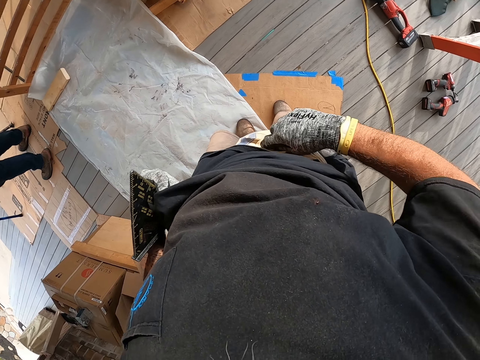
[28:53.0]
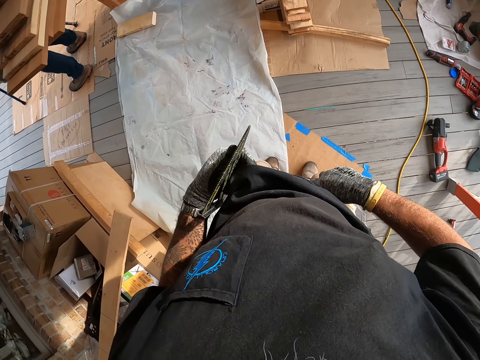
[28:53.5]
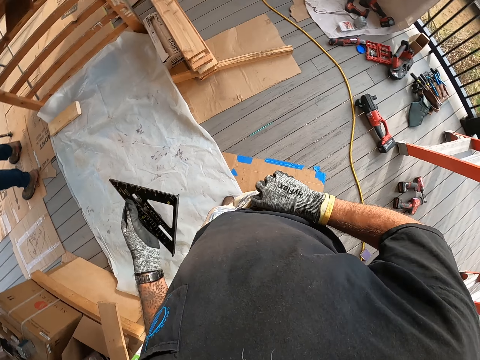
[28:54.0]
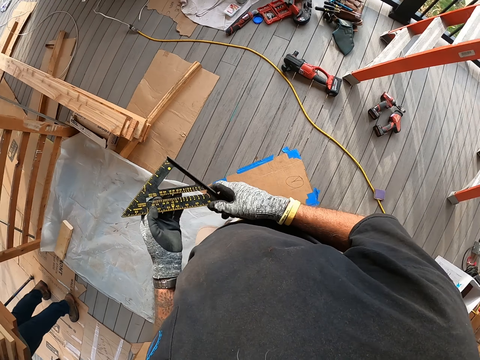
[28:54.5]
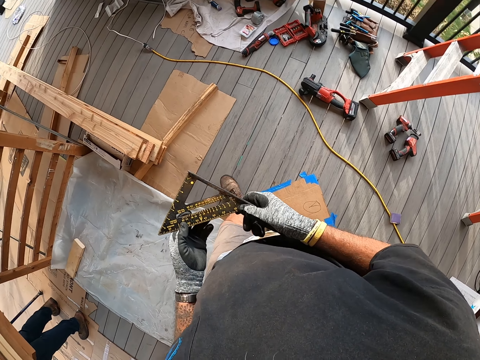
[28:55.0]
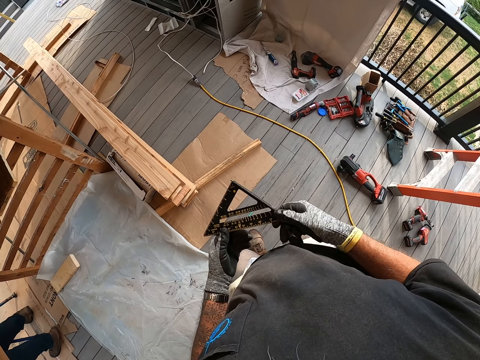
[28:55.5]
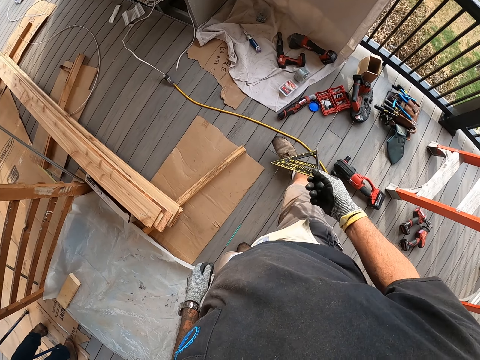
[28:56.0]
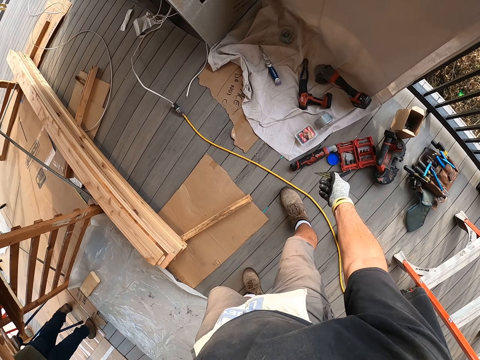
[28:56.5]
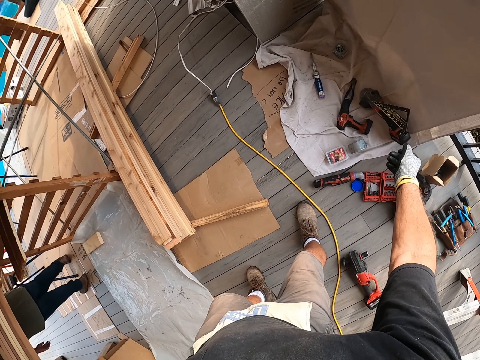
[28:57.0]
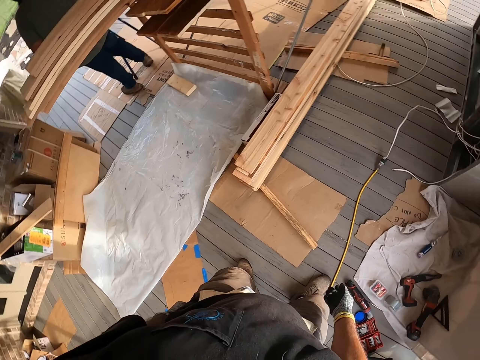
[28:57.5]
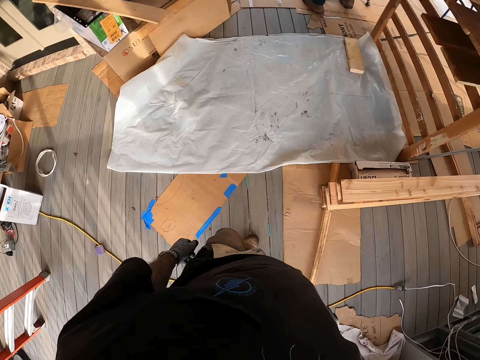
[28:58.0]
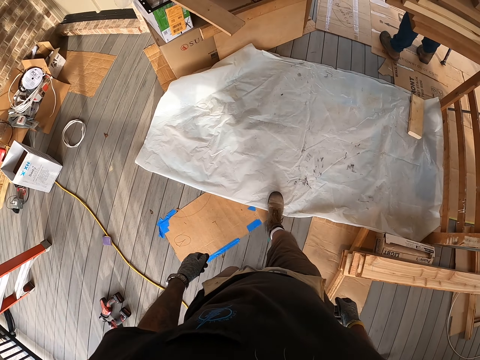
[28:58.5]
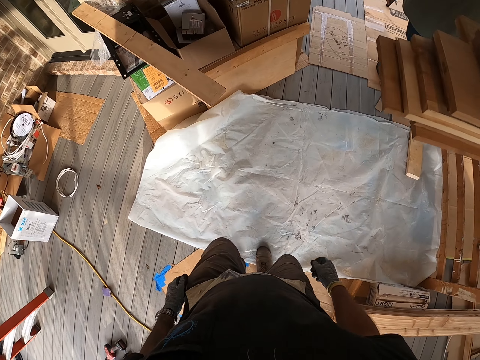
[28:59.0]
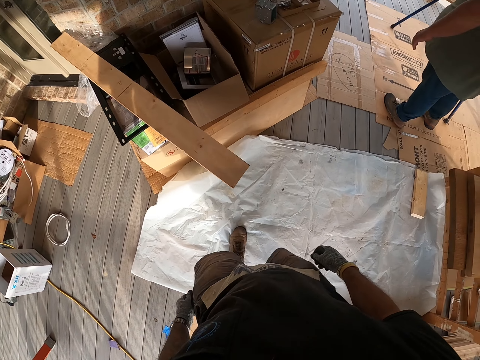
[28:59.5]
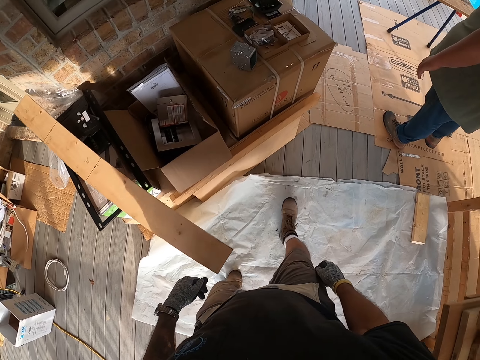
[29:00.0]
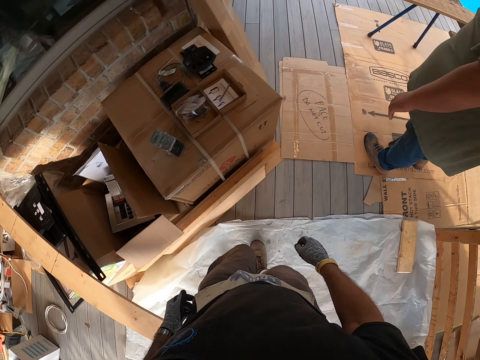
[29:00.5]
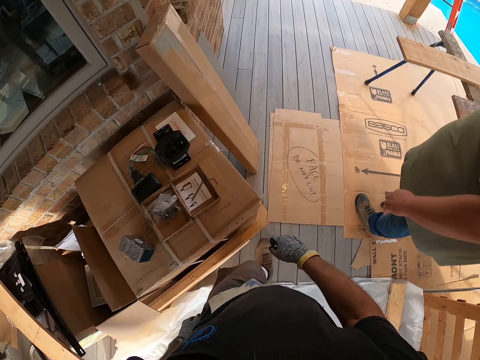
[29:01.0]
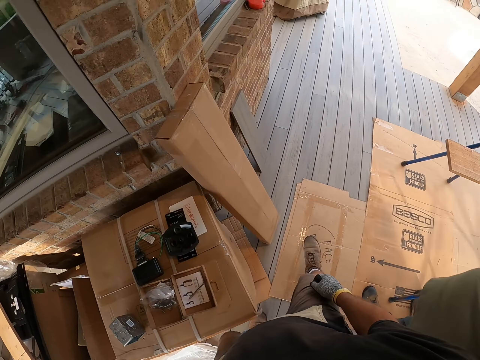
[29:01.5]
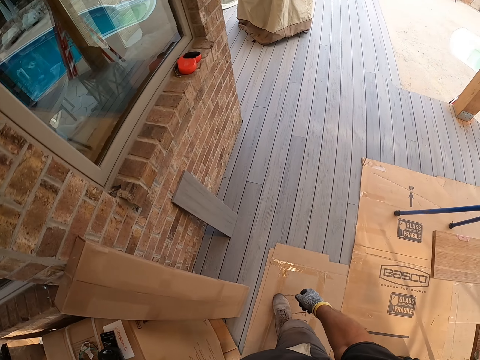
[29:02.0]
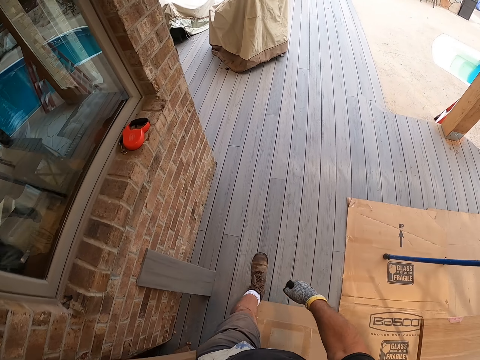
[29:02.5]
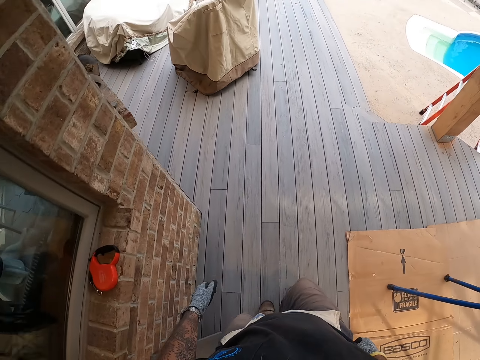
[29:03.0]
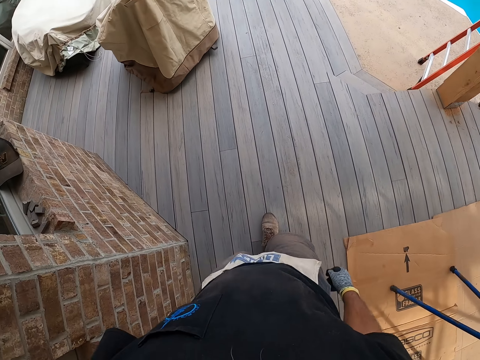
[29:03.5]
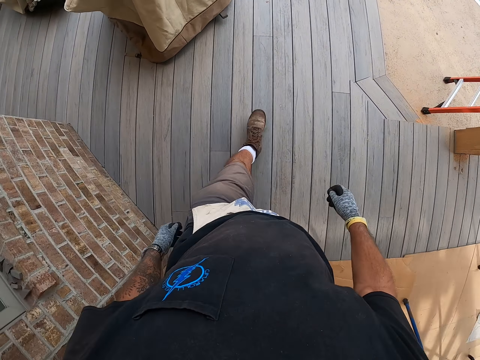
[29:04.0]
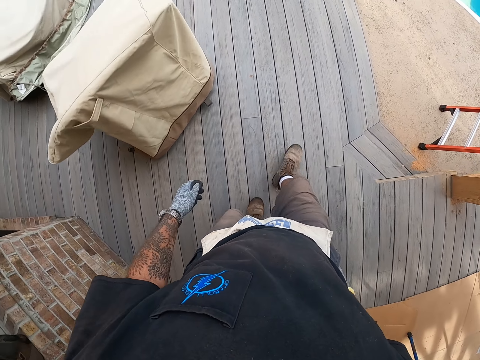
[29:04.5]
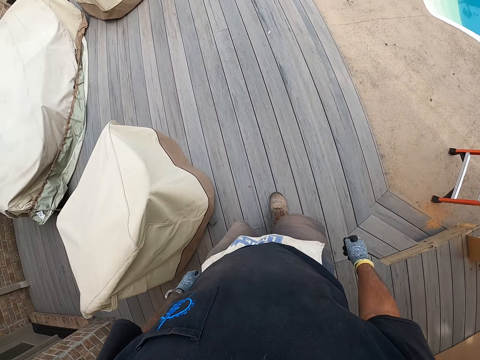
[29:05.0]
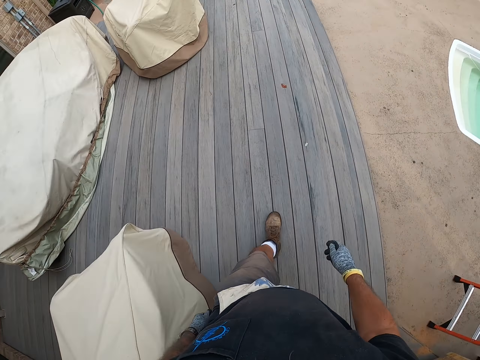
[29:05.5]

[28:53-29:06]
The camera wearer drops the square ruler on the ground. They walk at the porch. They throw the triangular ruler on the floor. They walk at the porch and walk out of the site.

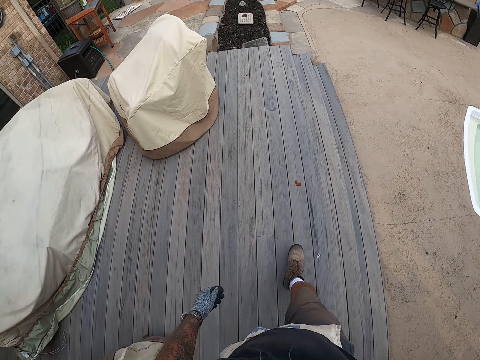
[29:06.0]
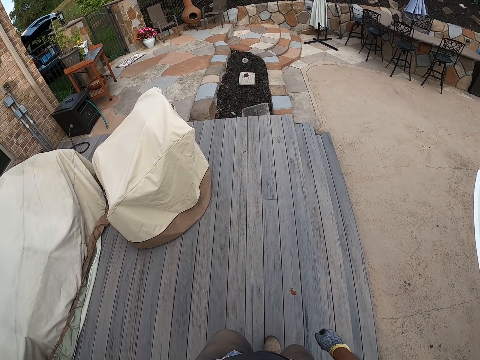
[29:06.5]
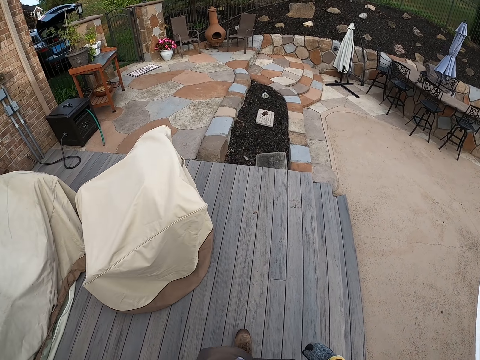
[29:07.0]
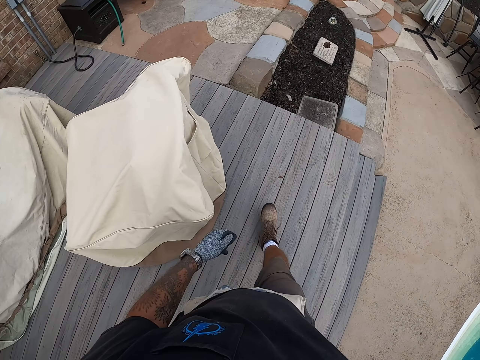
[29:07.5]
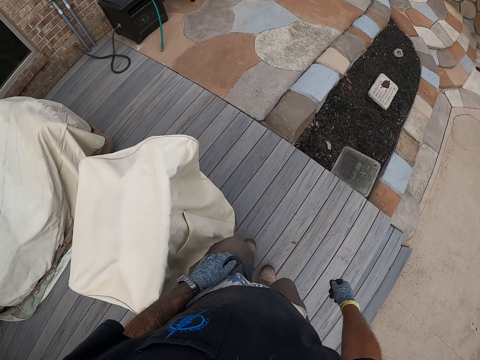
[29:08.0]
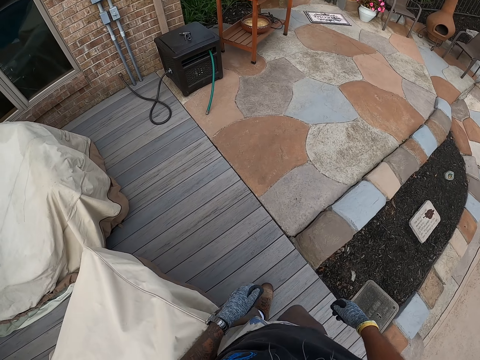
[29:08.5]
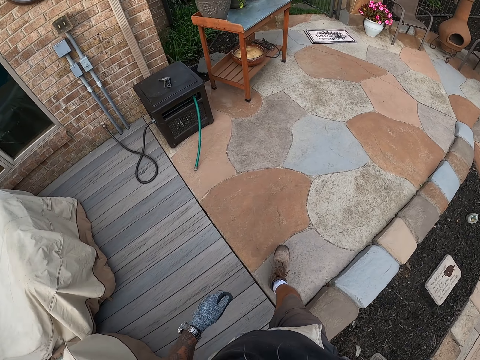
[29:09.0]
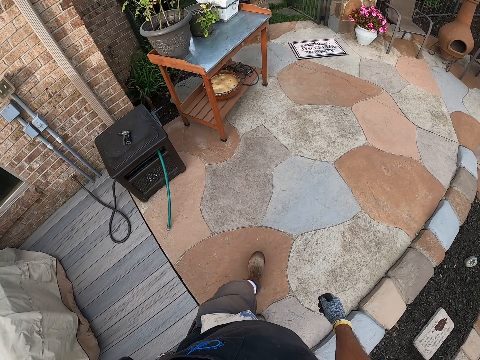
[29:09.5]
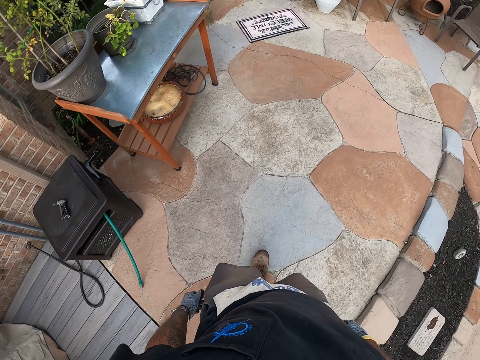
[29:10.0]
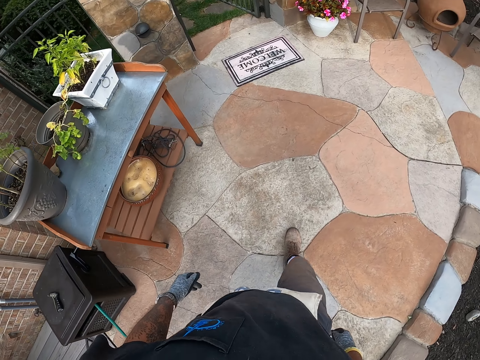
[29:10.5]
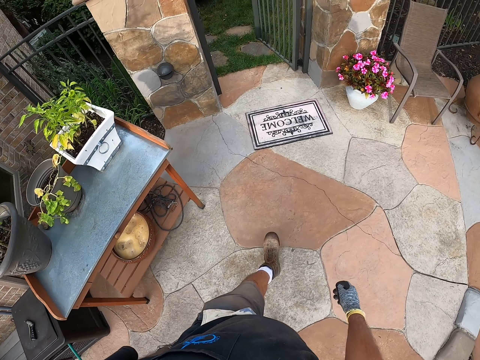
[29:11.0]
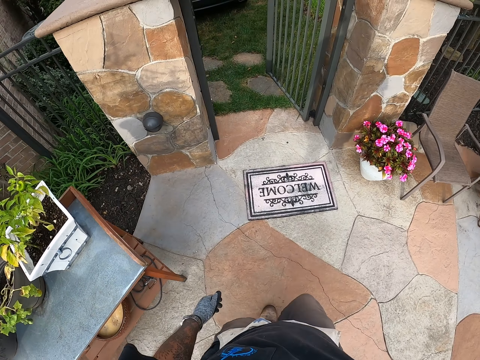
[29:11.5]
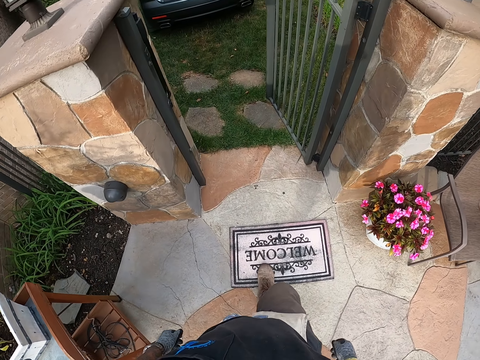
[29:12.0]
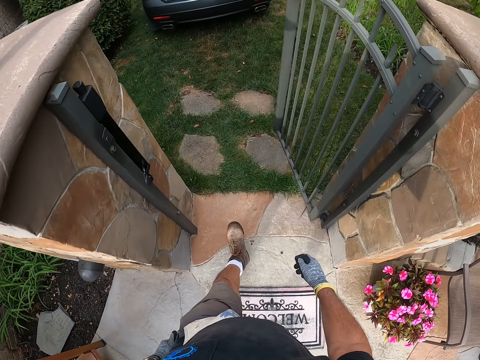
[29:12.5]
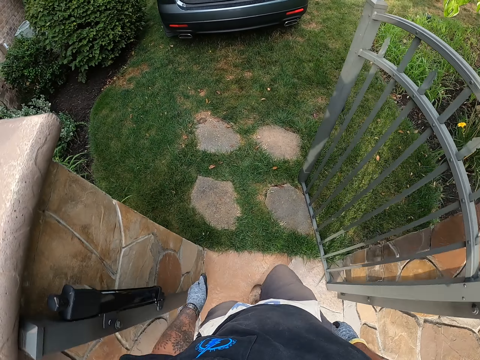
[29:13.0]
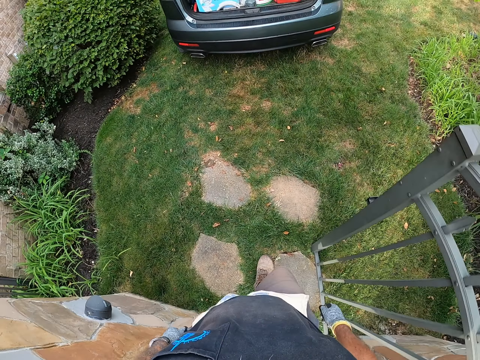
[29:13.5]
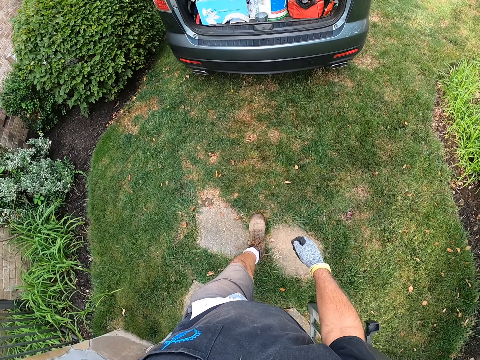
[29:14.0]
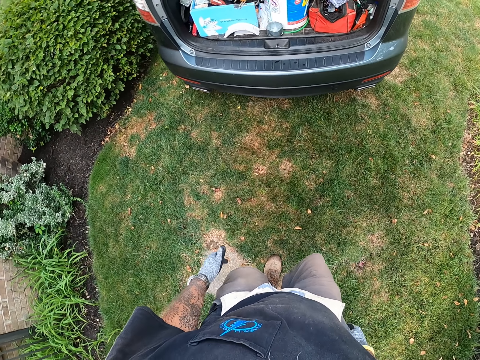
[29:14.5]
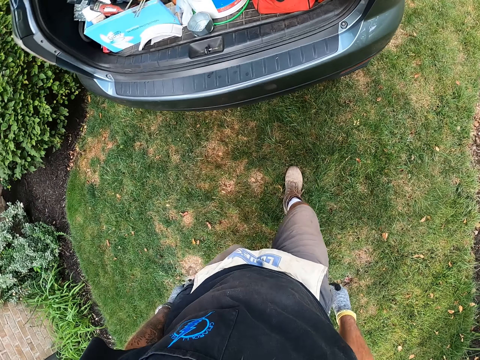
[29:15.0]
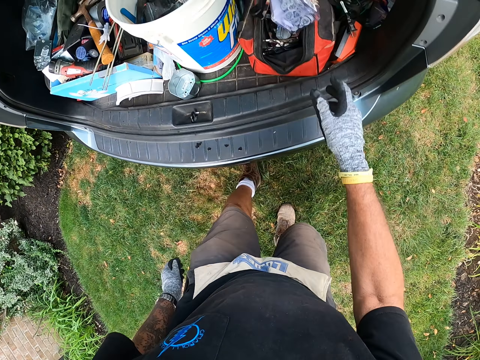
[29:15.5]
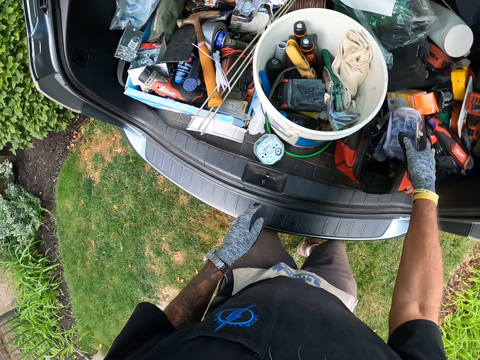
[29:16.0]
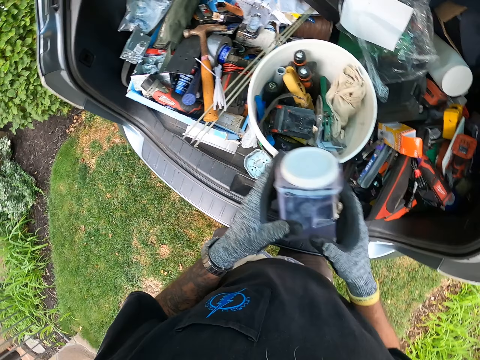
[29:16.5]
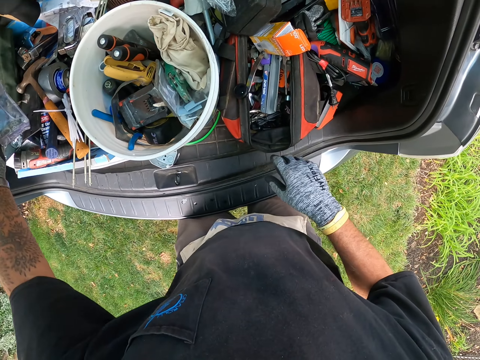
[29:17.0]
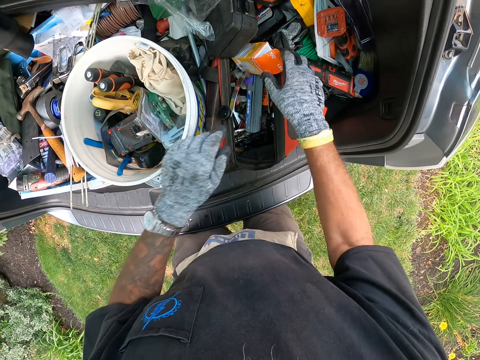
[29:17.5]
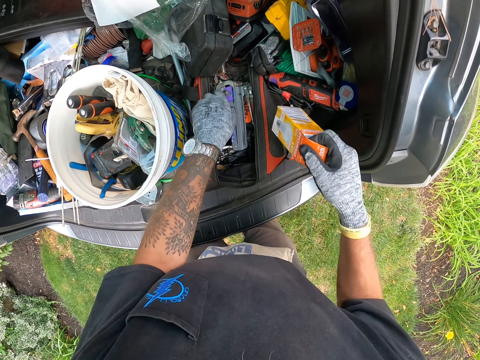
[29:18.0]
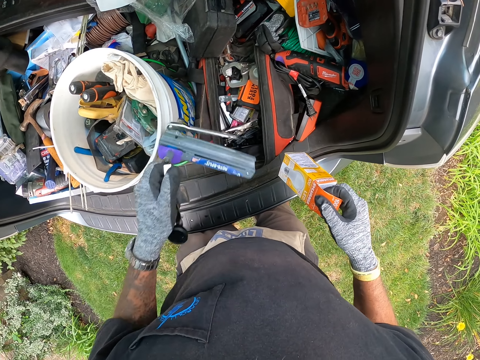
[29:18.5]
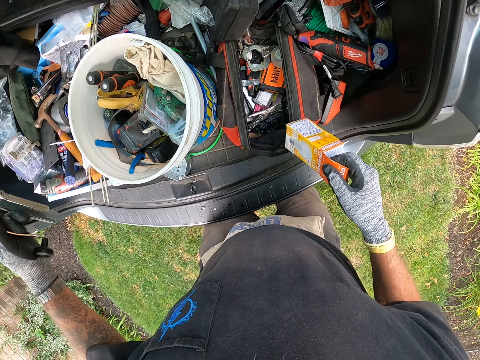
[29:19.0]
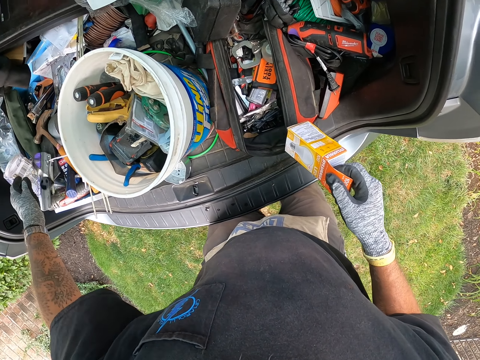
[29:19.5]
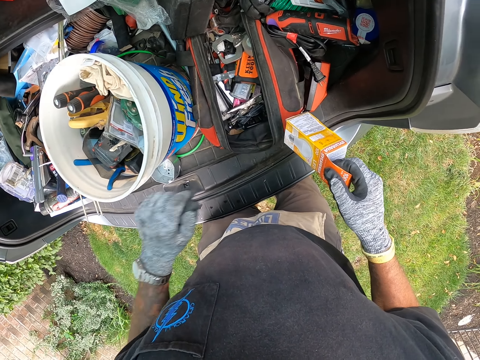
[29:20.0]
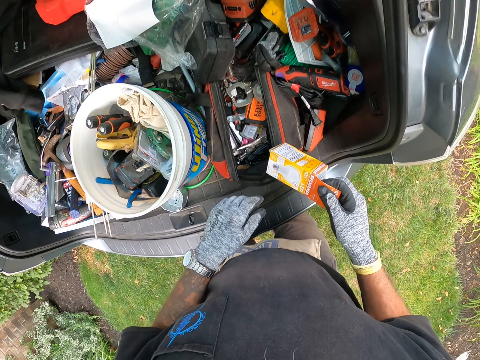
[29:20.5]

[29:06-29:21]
The camera wearer walks on the pathway. They pick up the tool tin from the trunk. They place the tool tin in the trunk. They pick up the bulb box. They put the lock aside. They place something in the trunk.
